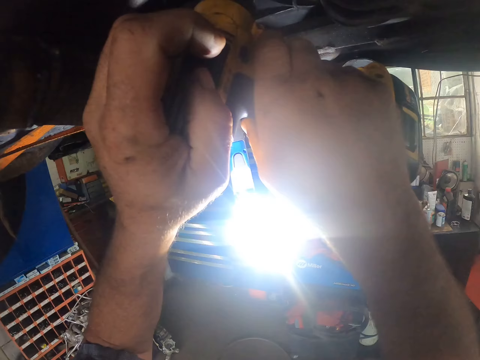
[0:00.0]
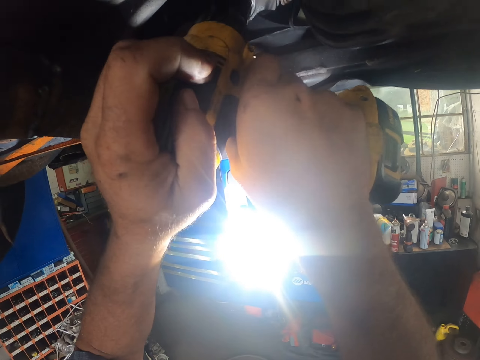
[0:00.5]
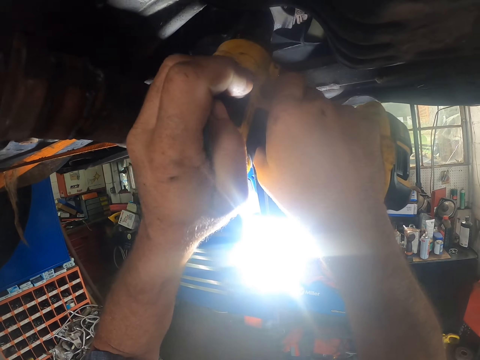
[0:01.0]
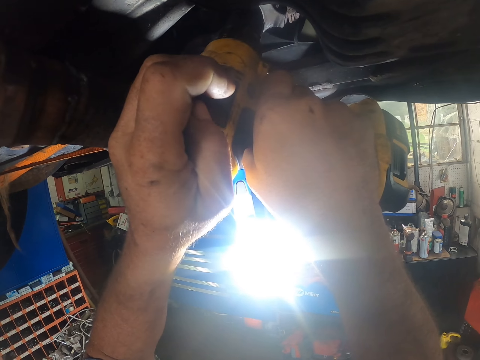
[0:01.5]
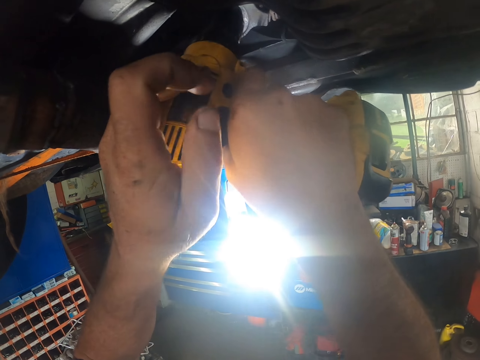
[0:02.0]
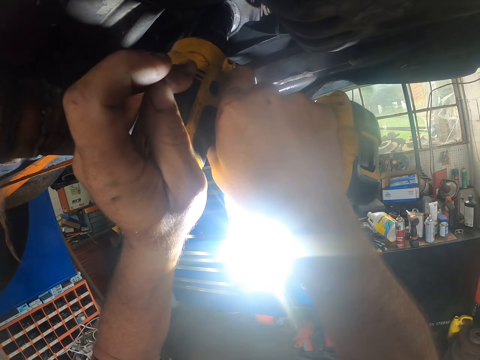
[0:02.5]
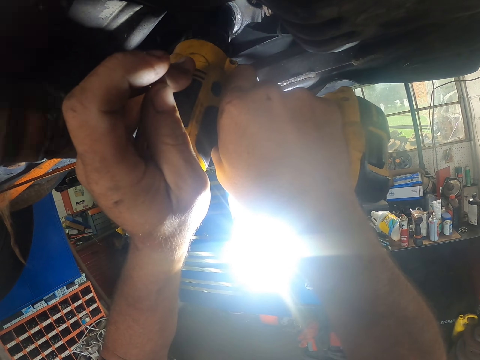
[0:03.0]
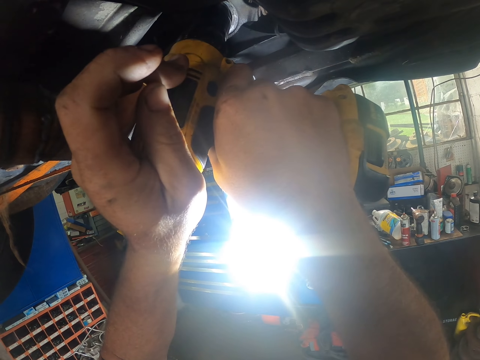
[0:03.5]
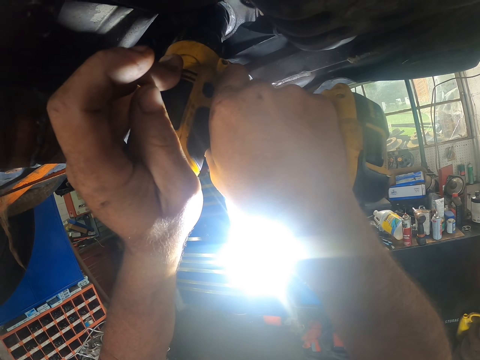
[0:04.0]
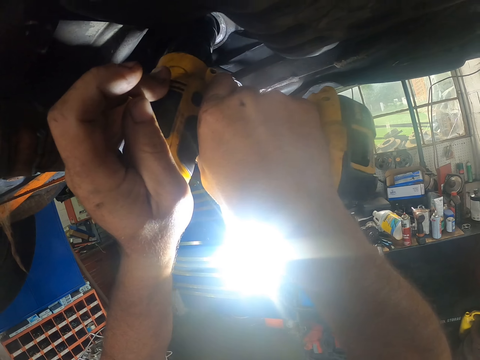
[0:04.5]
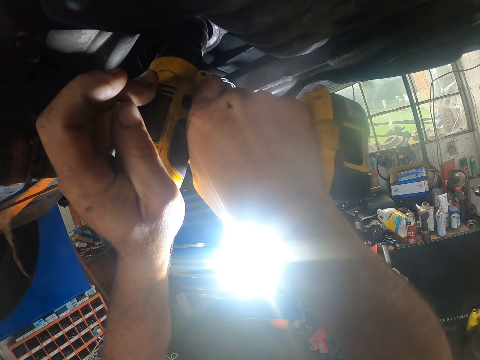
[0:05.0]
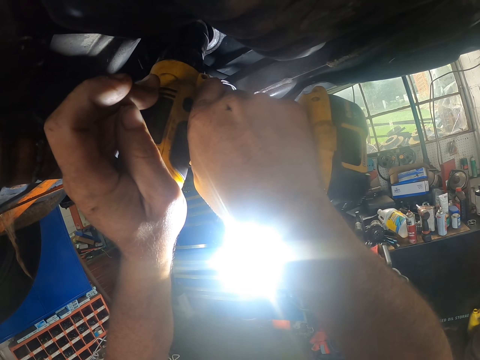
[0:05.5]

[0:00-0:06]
The camera wearer drills the car.

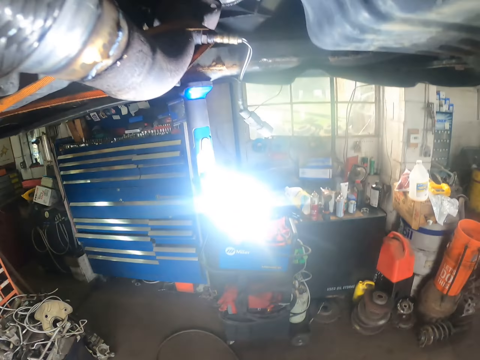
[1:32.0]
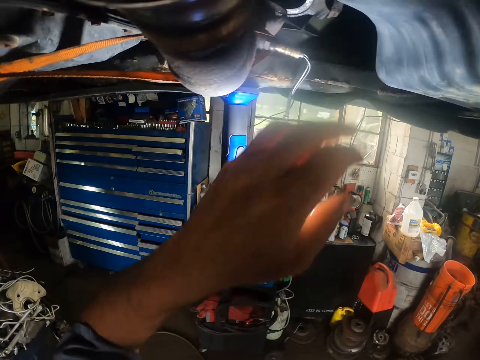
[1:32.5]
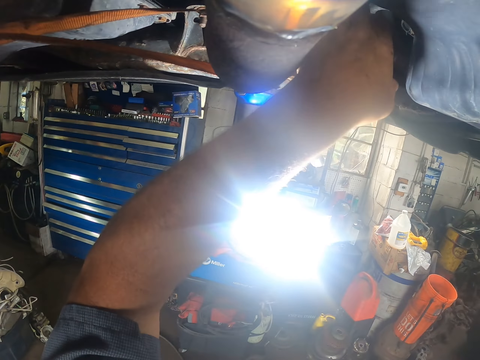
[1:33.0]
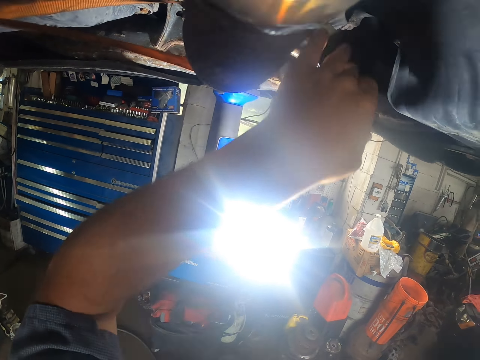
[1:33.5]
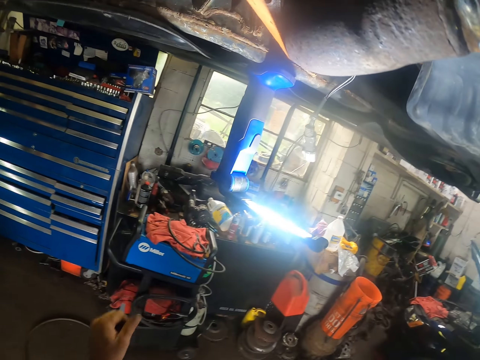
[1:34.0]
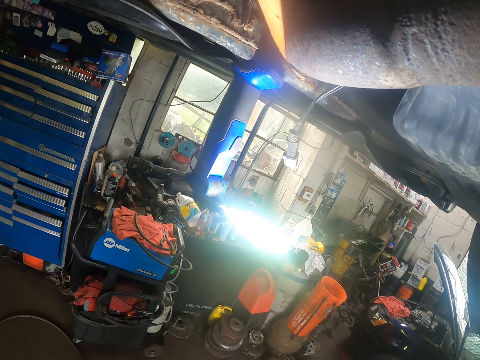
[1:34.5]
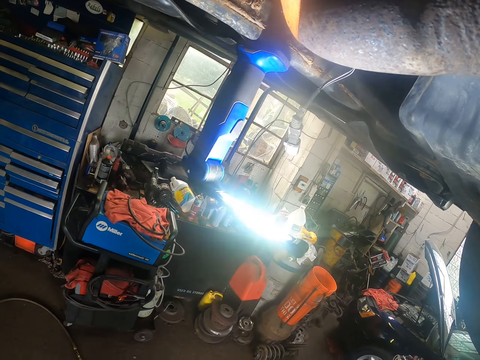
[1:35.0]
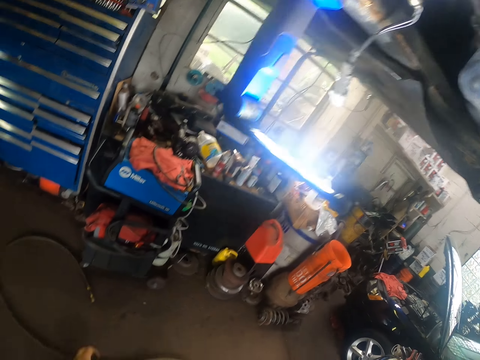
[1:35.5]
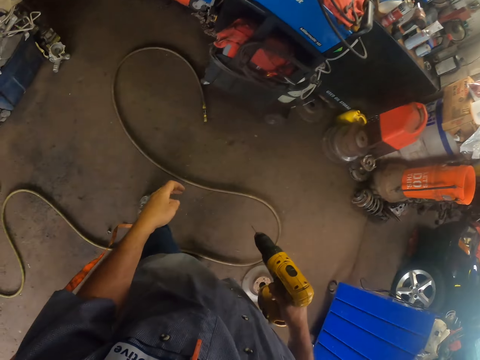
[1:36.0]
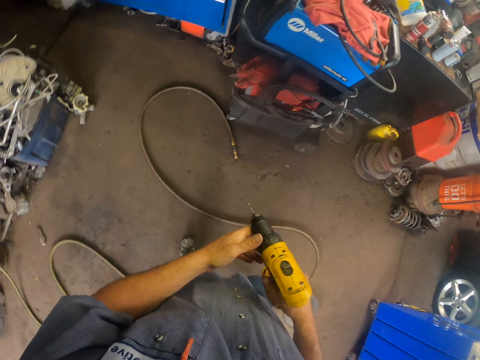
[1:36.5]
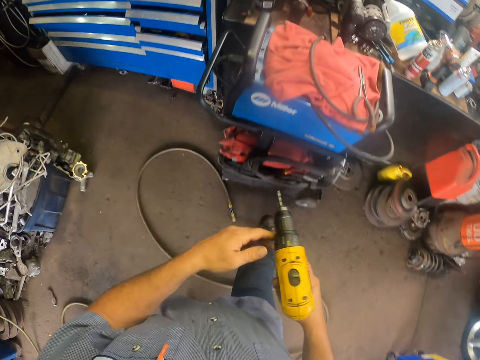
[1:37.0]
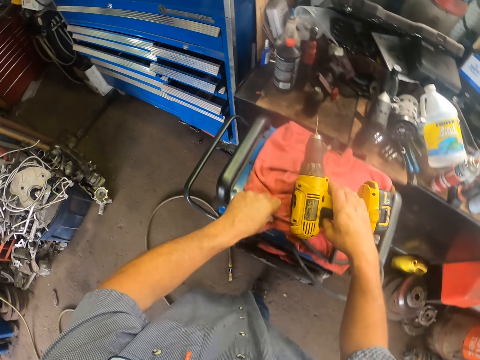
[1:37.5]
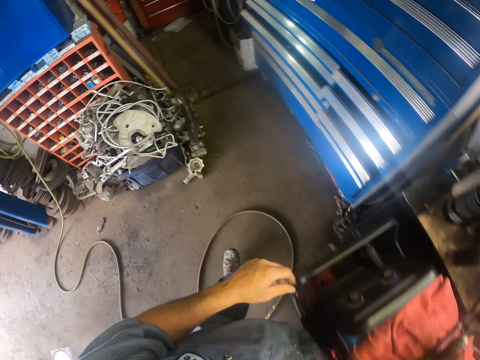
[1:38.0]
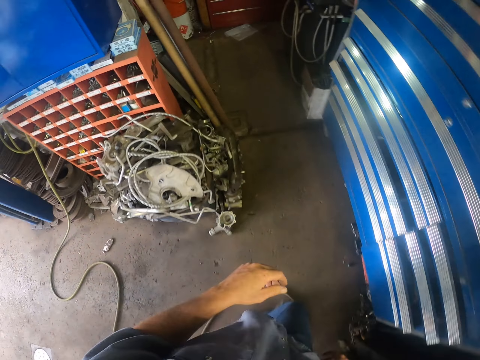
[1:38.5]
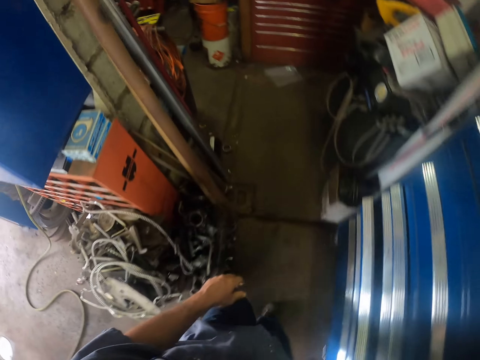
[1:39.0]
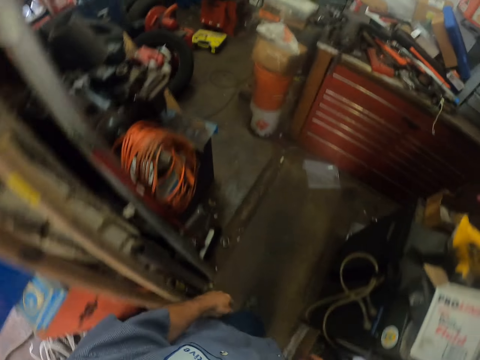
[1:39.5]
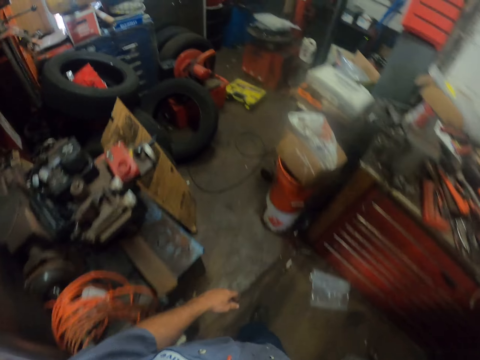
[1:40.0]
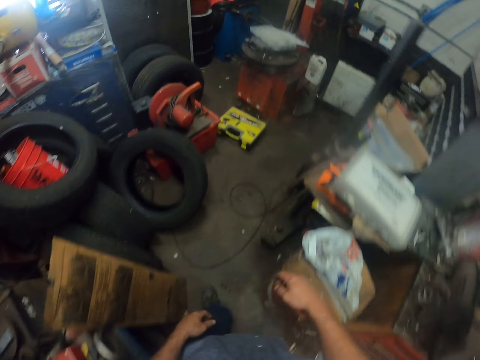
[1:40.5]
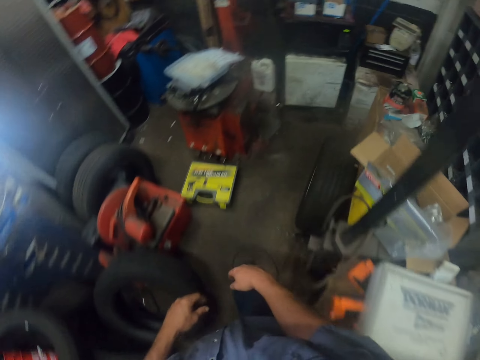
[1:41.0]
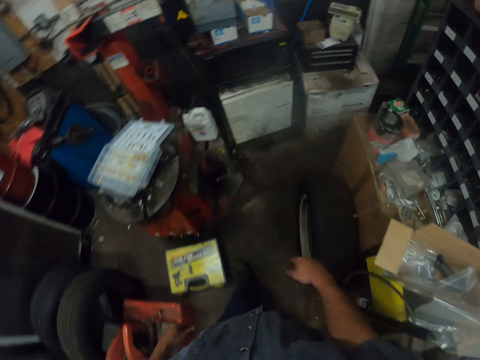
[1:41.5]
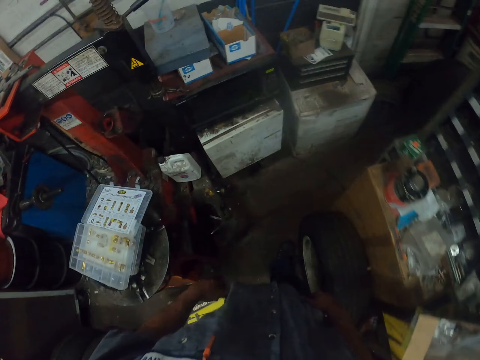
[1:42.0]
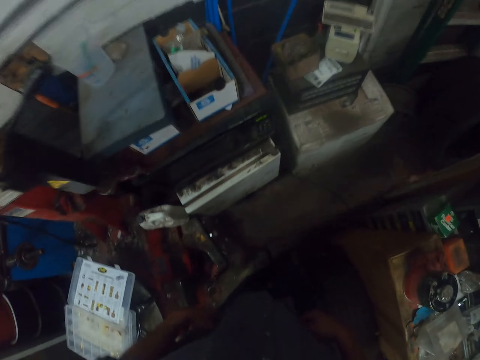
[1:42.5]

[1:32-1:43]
The camera wearer touches the car. They walk towards the tool box. They put the drill down. They walk around.

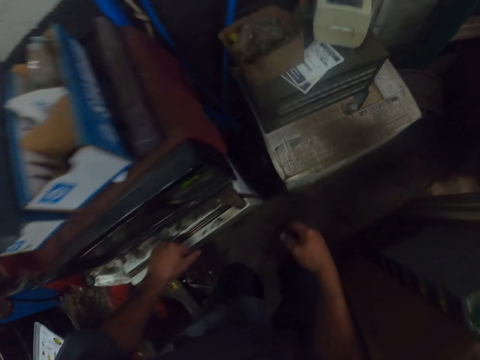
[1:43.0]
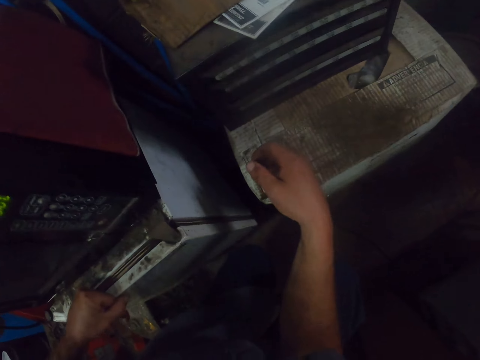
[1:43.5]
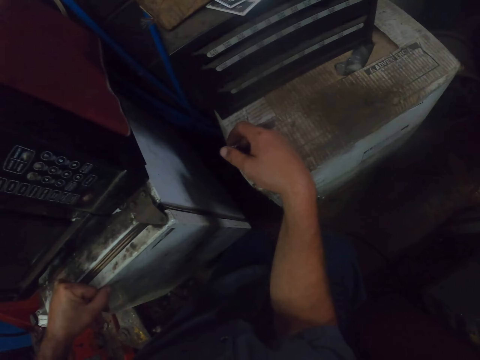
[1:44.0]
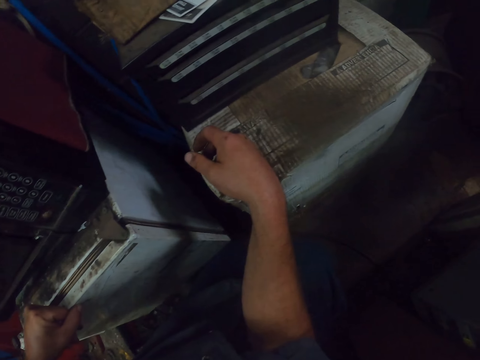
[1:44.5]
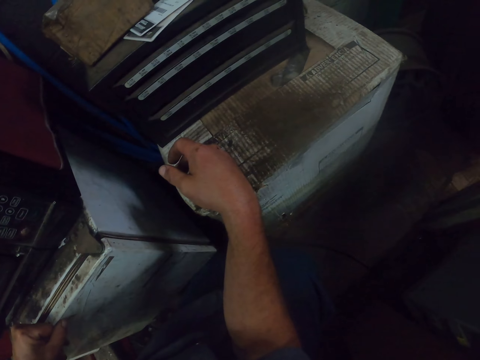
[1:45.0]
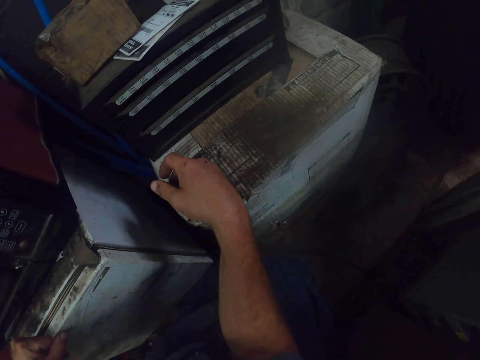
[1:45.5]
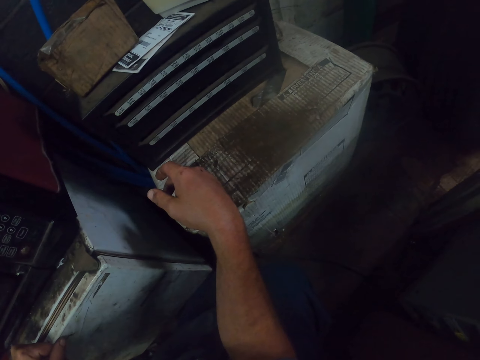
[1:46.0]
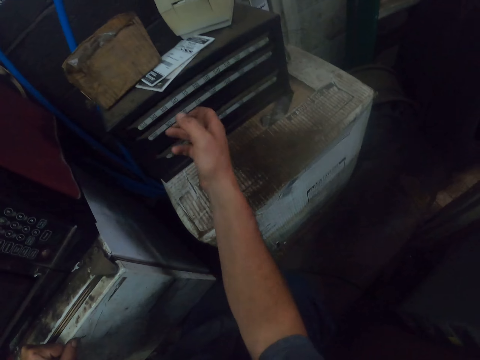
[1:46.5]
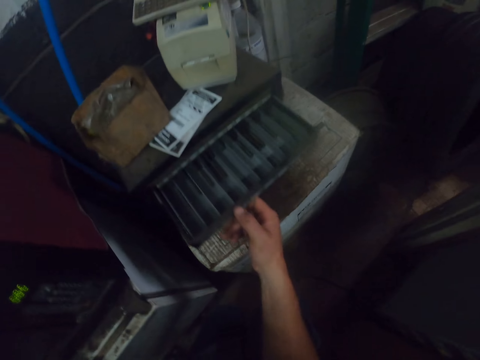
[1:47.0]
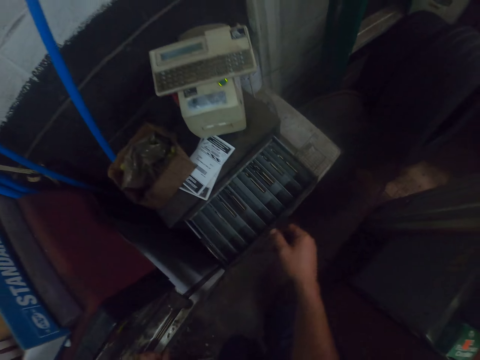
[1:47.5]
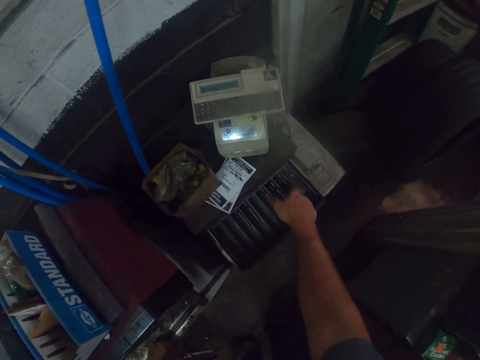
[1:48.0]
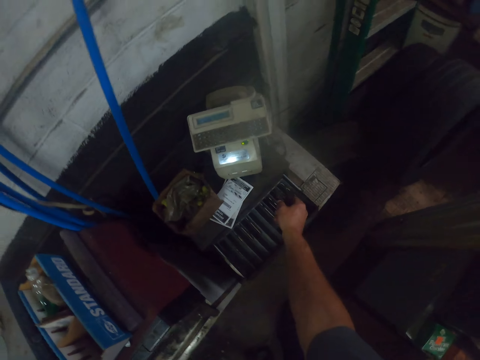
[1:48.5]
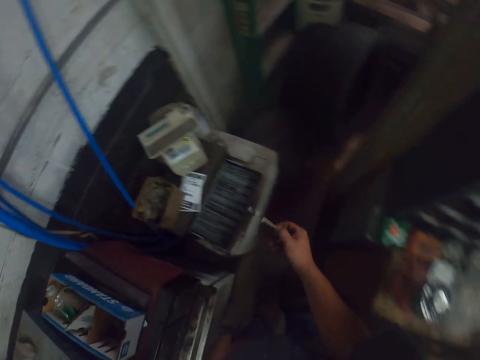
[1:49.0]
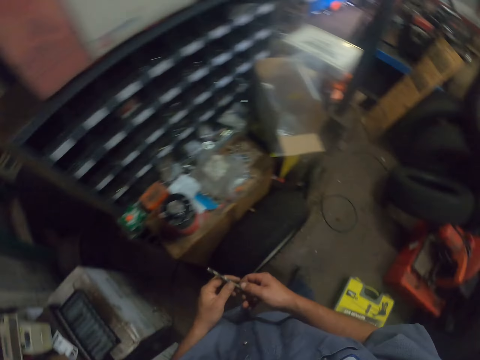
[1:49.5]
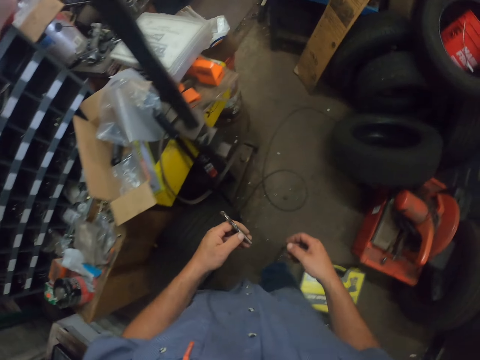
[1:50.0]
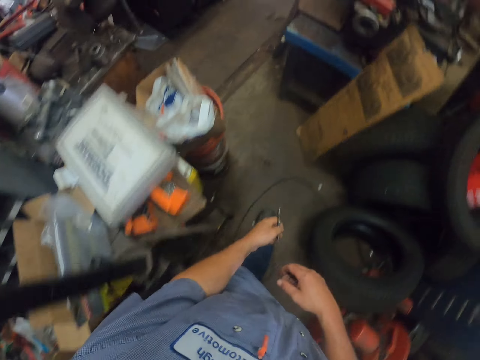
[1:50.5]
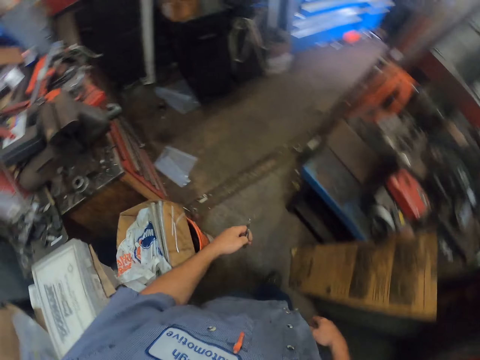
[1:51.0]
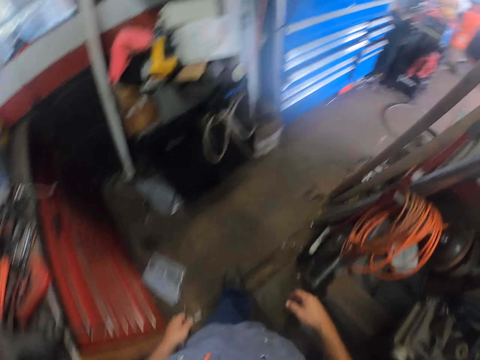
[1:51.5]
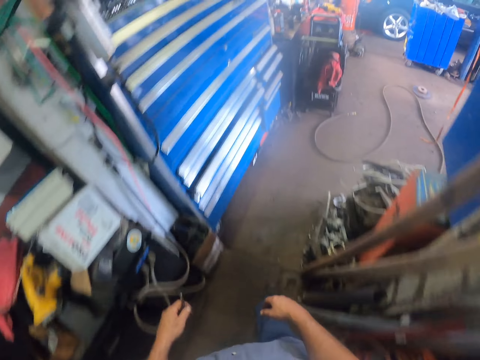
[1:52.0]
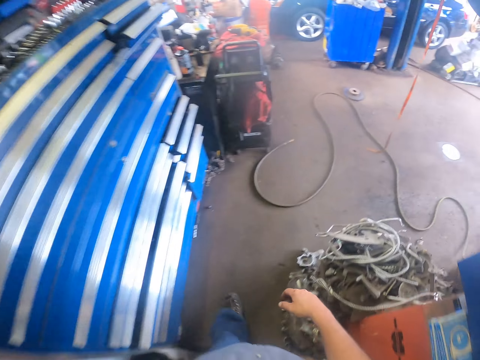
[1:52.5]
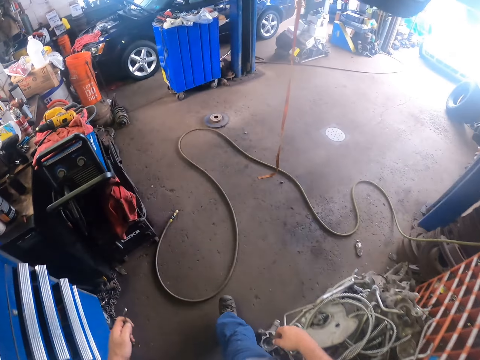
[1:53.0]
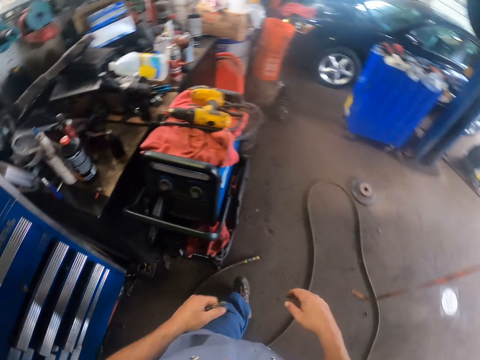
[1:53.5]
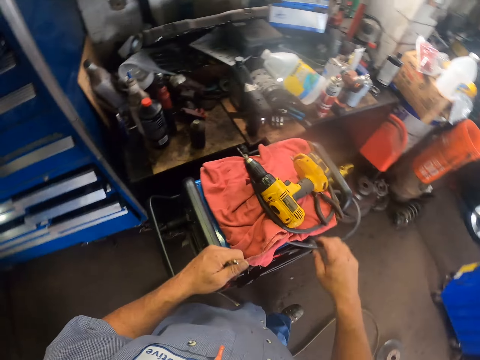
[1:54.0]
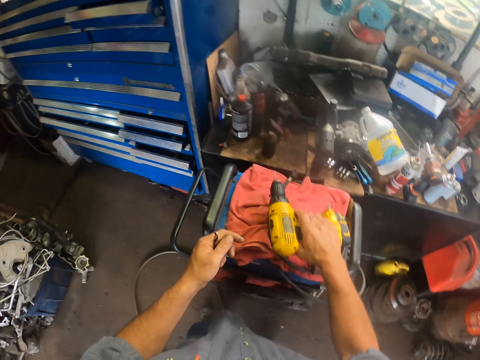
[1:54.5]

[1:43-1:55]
The camera wearer looks around. They pull a drawer. They pick a drill bit from the drawer. They walk back to the drill. They pick up the drill.
